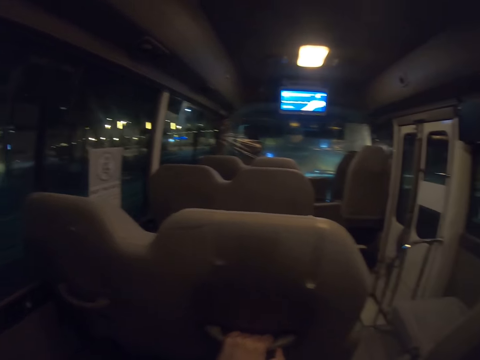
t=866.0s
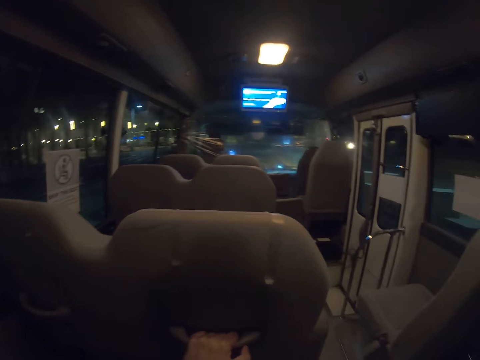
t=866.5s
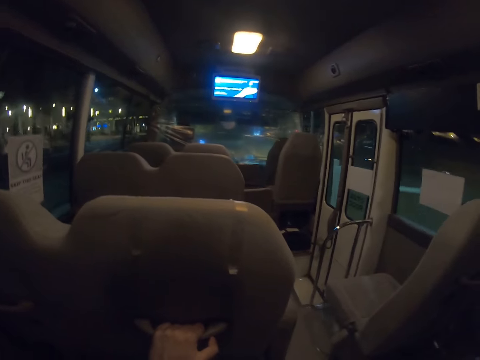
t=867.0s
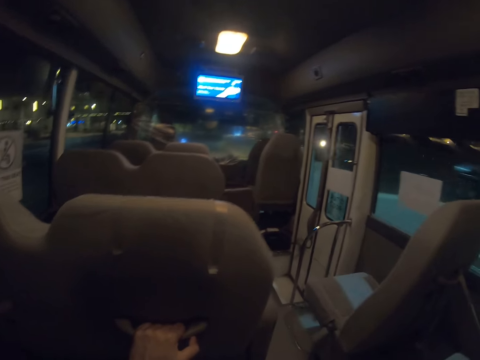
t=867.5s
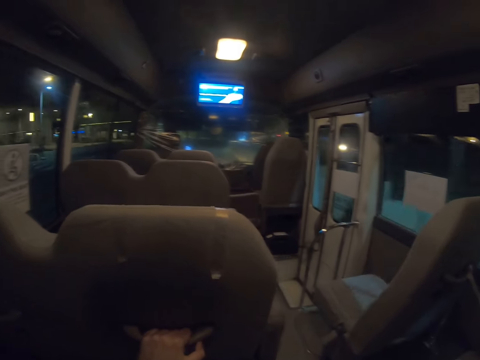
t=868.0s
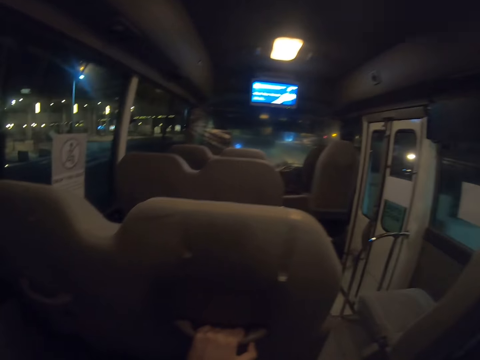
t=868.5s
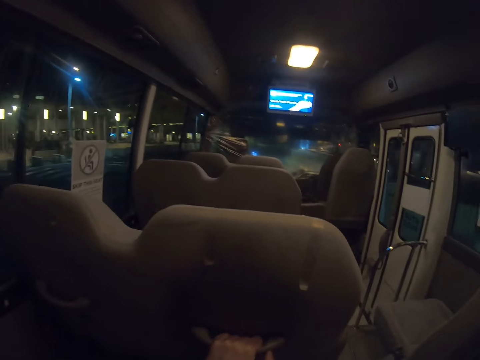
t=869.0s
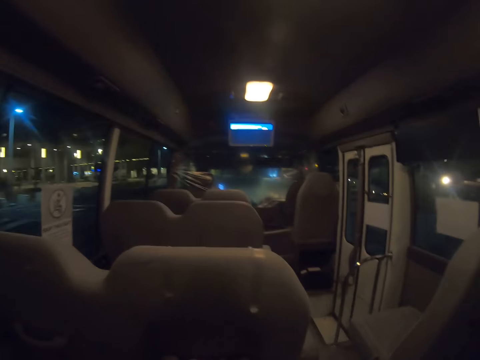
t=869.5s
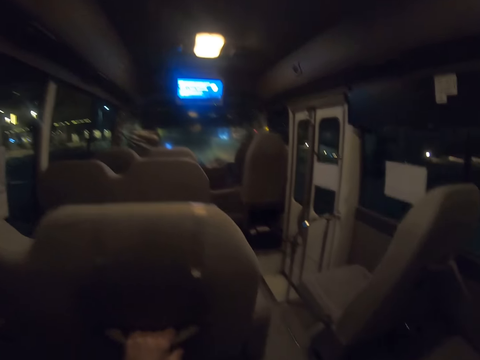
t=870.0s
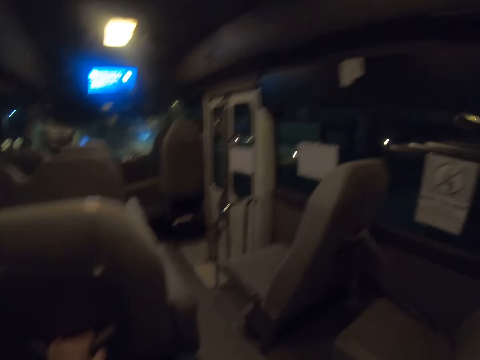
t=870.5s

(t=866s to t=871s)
The camera wearer looks around.

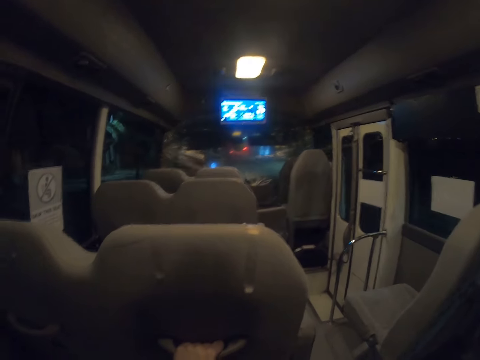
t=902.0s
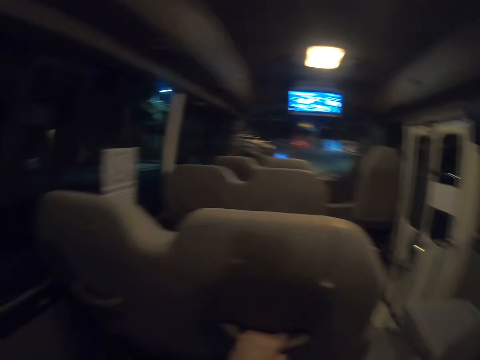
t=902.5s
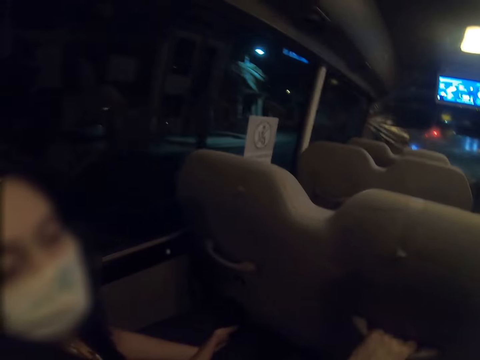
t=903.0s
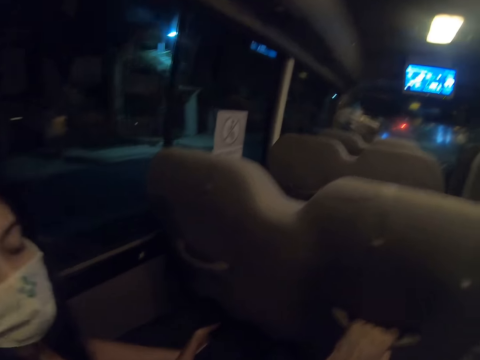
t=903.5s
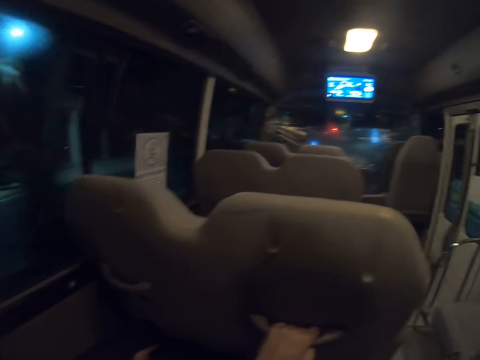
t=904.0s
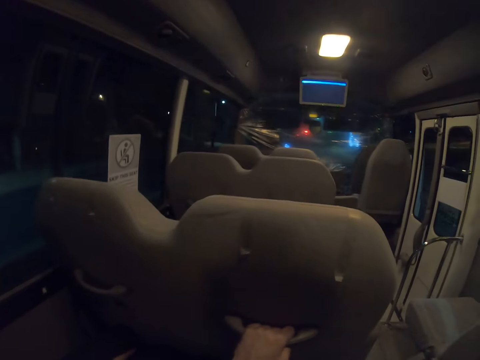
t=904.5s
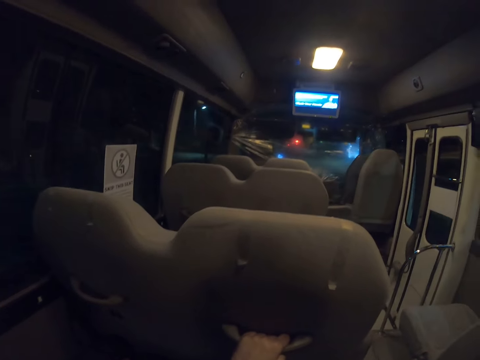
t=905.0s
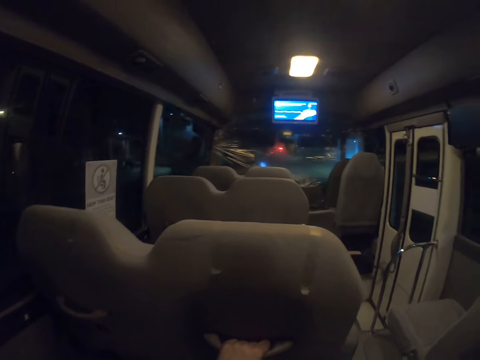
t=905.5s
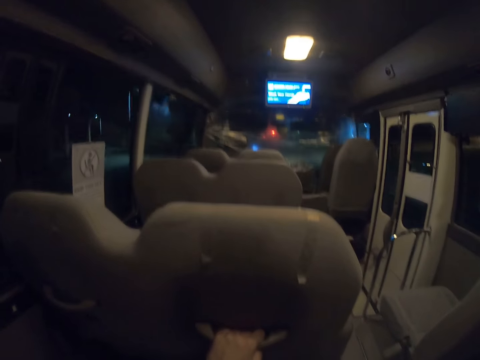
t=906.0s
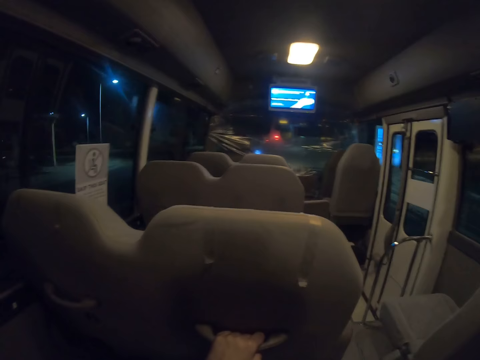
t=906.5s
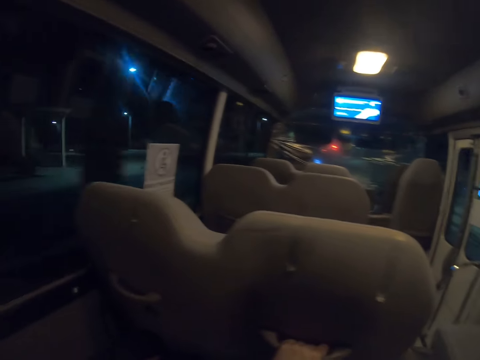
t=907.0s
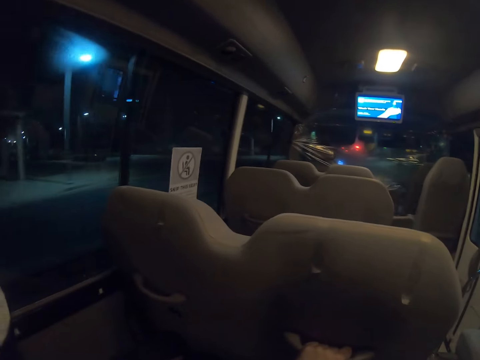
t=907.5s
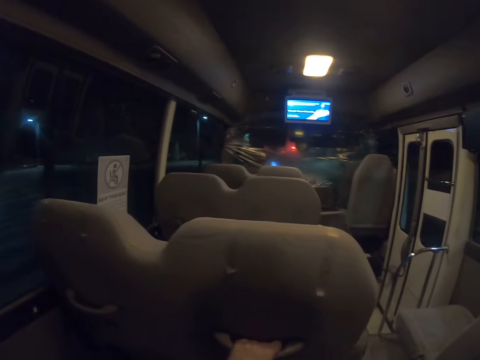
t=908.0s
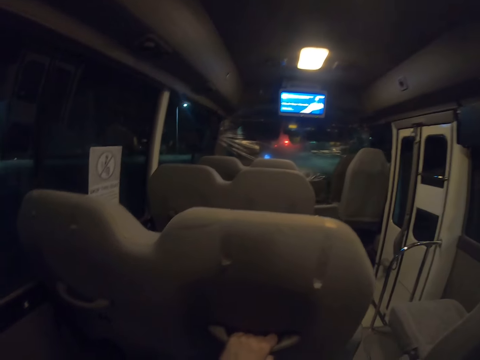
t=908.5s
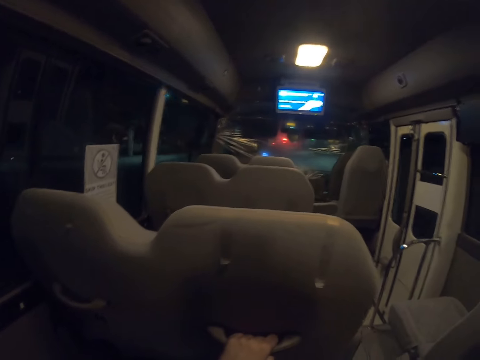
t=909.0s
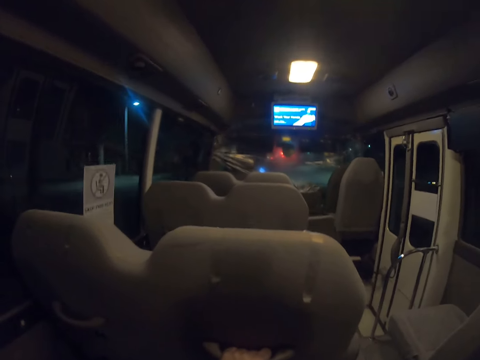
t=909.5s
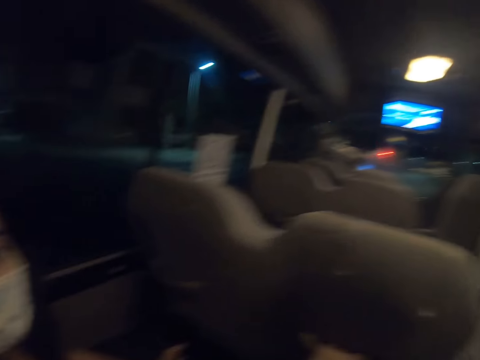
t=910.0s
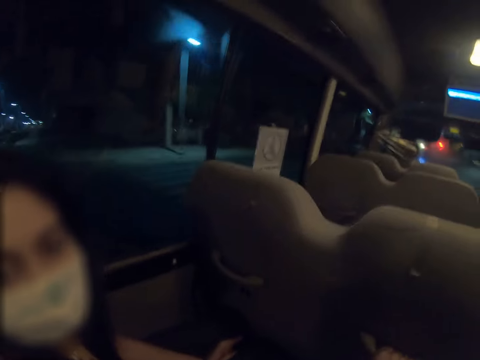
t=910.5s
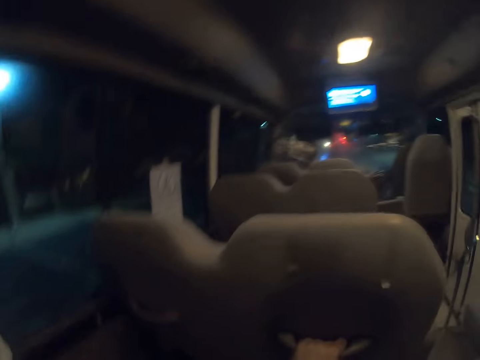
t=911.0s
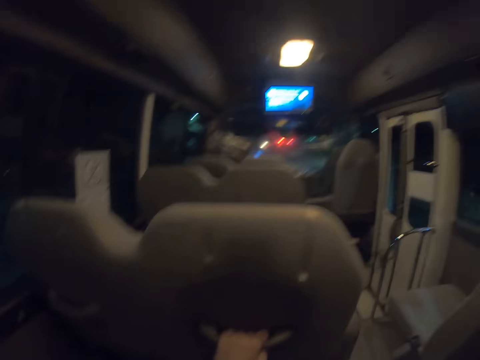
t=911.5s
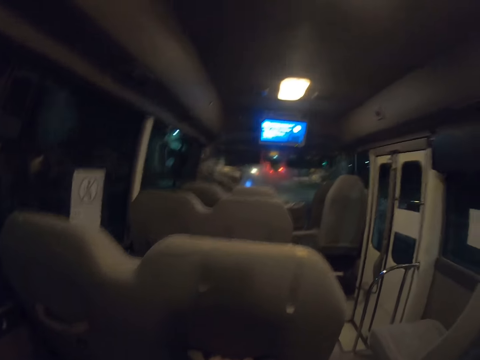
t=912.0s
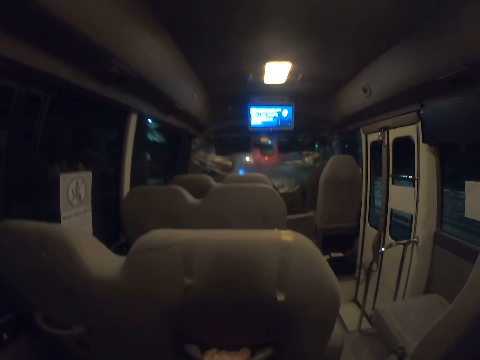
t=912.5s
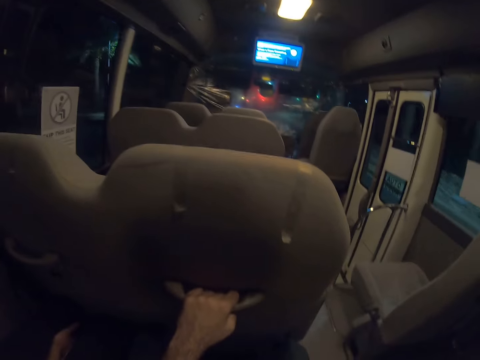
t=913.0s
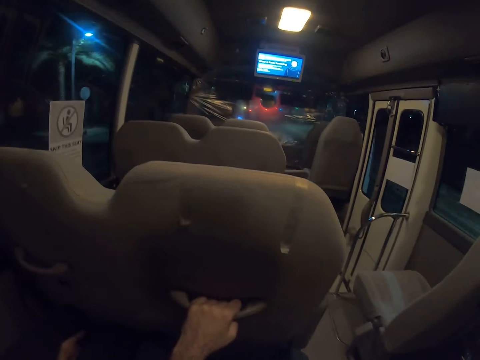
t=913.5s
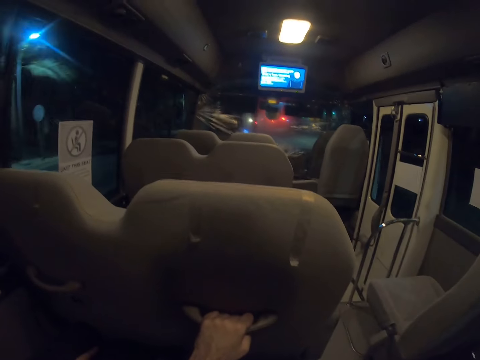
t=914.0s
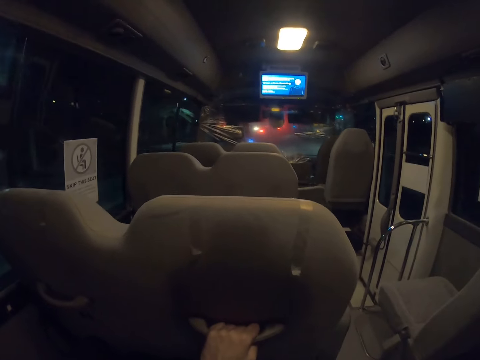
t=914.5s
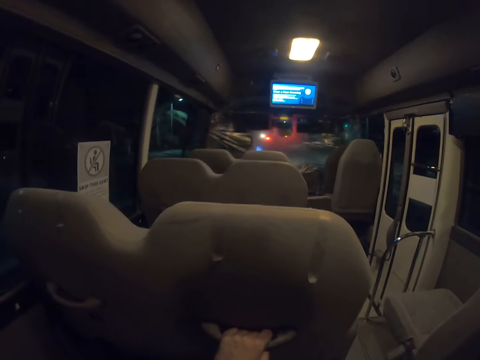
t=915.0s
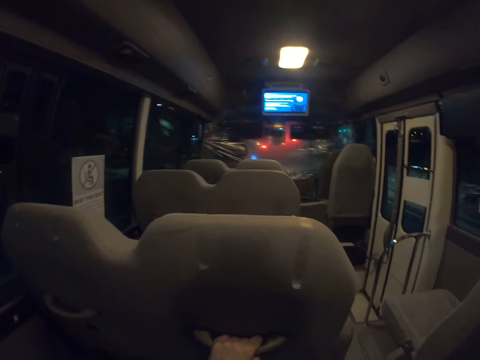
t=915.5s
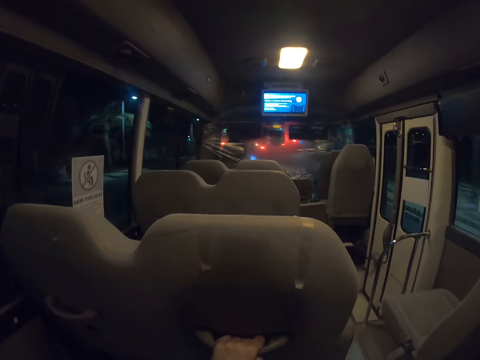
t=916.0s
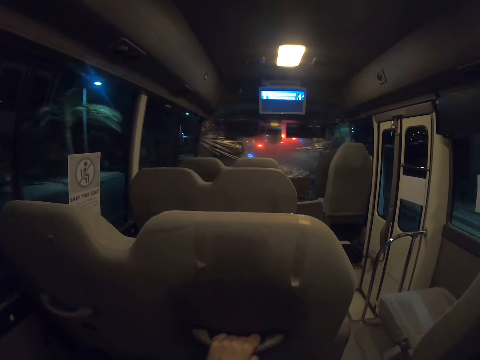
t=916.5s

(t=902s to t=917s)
A person converses with the camera wearer. The camera wearer looks around. The person converses with the camera wearer. The camera wearer looks around.

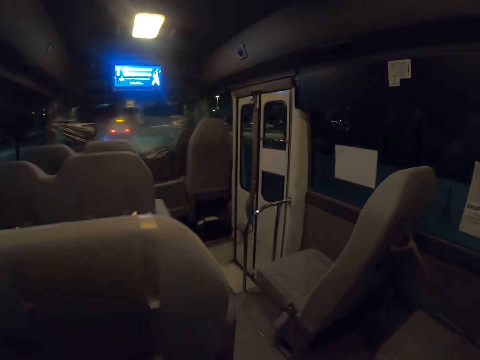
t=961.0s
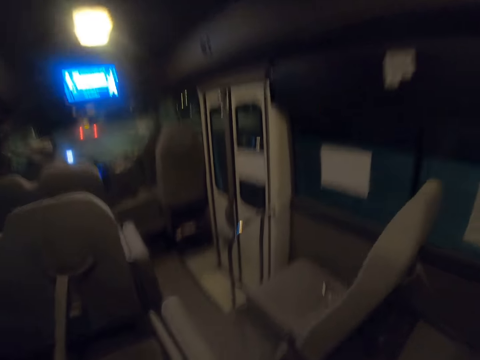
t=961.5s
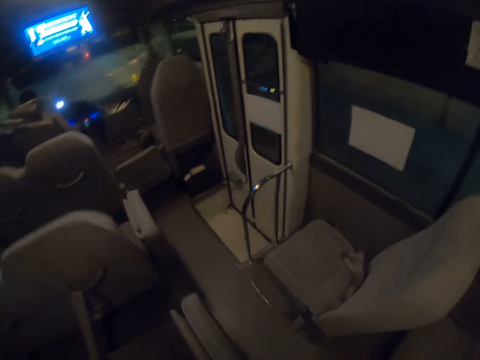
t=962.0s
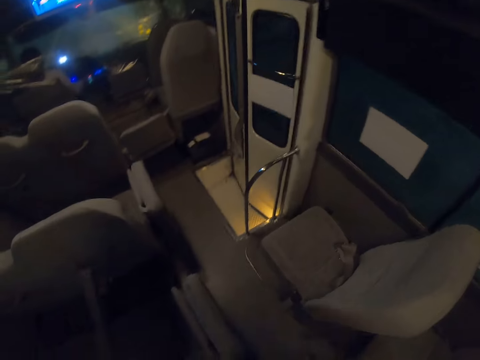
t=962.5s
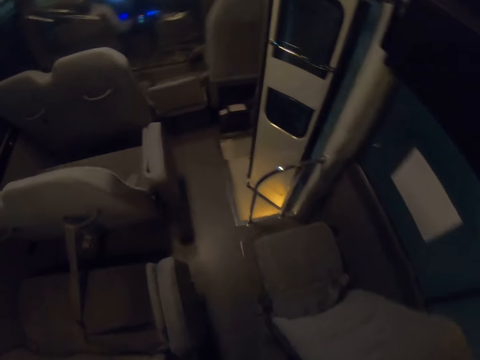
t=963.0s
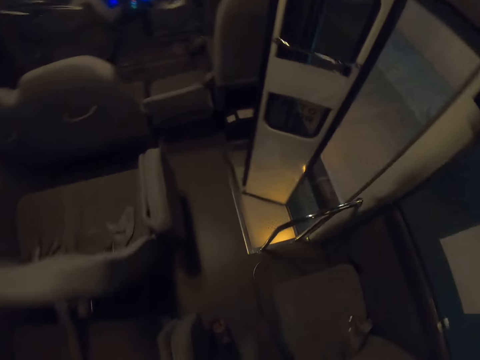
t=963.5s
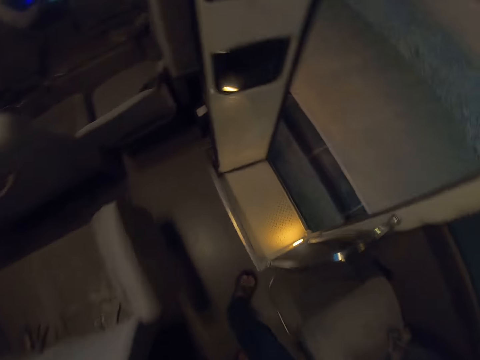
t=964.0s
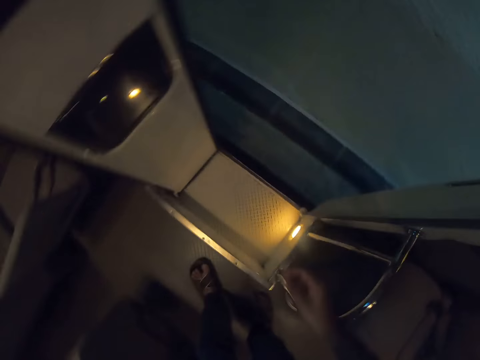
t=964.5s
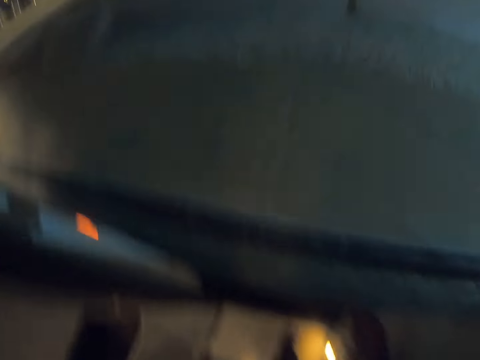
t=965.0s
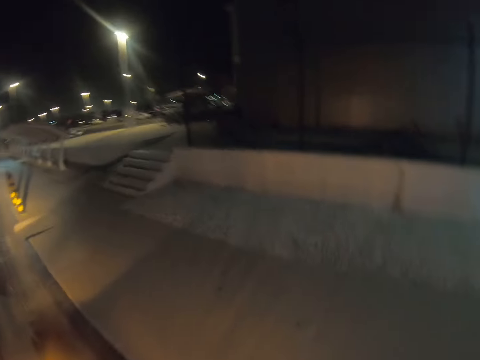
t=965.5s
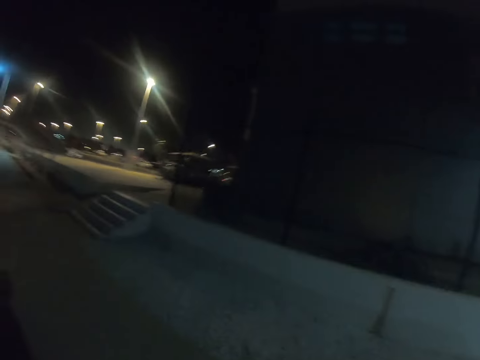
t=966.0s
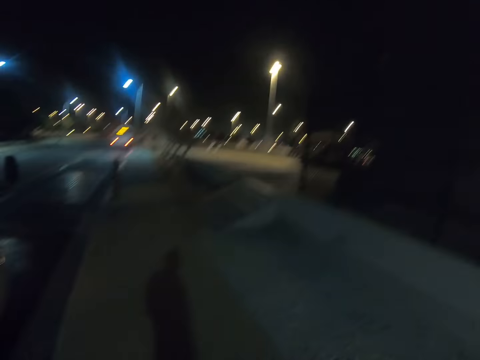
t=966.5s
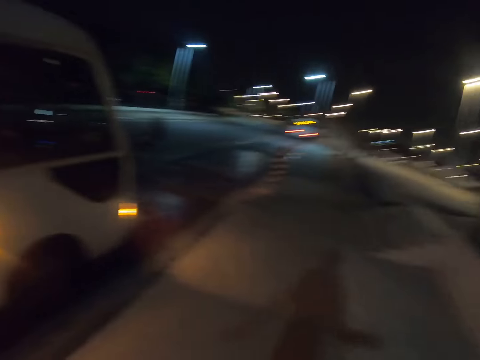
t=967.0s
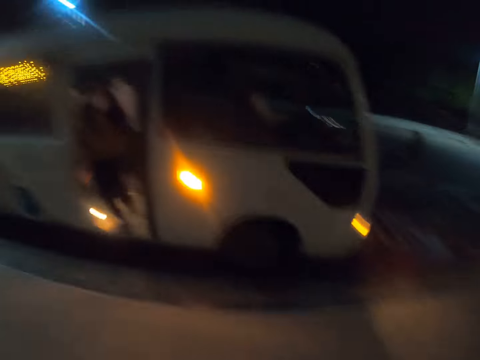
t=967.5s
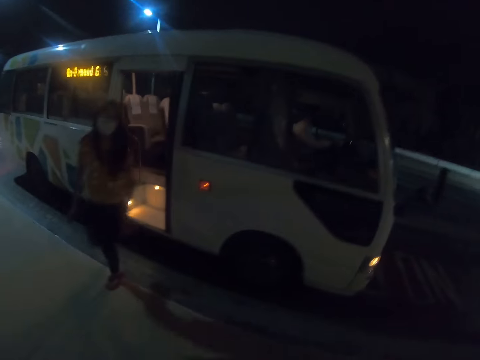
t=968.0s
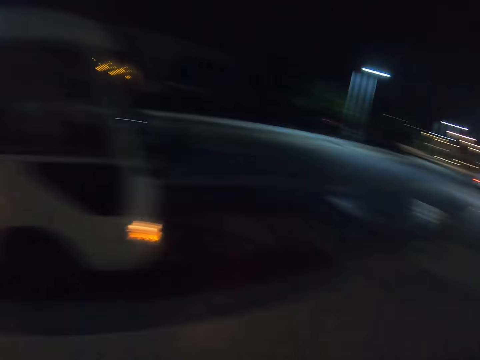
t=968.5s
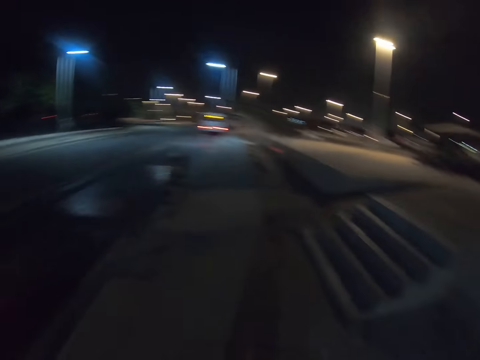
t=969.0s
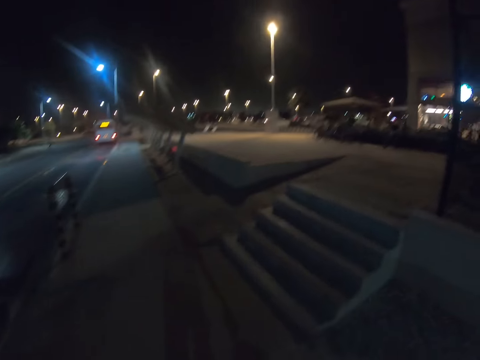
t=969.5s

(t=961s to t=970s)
The camera wearer walks in the bus. They move out of the bus and walk along the street. A person alights the bus.
